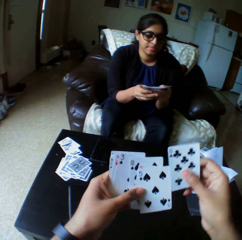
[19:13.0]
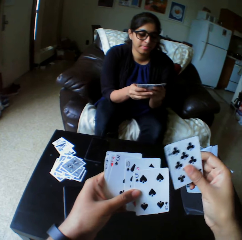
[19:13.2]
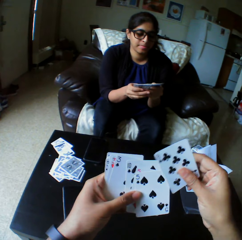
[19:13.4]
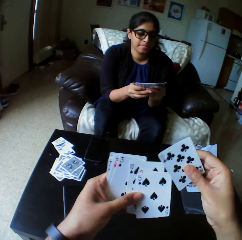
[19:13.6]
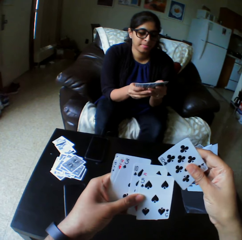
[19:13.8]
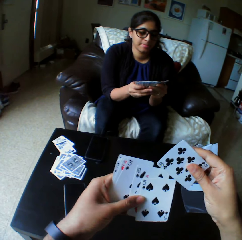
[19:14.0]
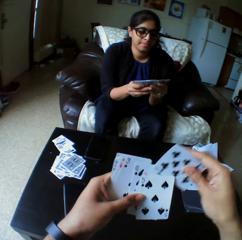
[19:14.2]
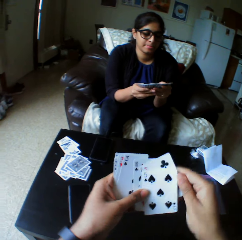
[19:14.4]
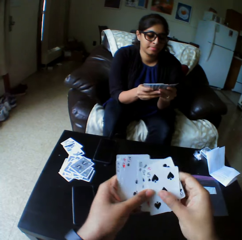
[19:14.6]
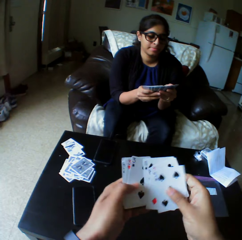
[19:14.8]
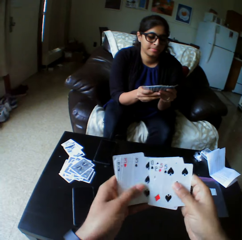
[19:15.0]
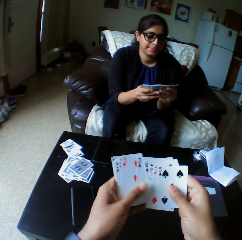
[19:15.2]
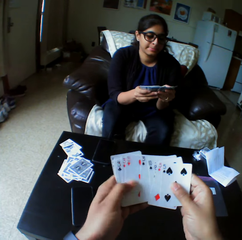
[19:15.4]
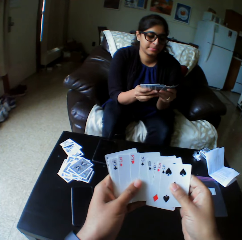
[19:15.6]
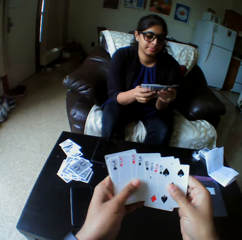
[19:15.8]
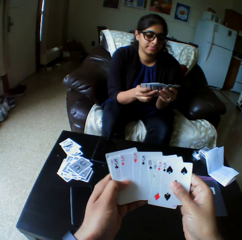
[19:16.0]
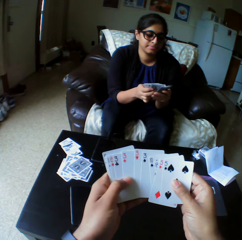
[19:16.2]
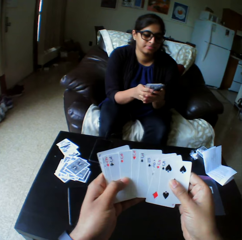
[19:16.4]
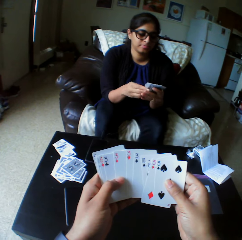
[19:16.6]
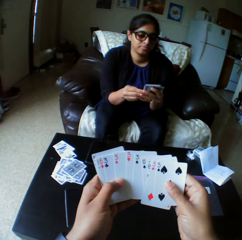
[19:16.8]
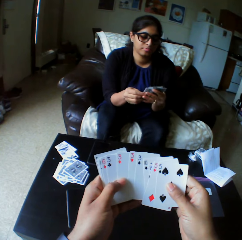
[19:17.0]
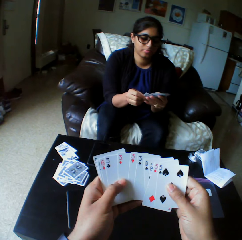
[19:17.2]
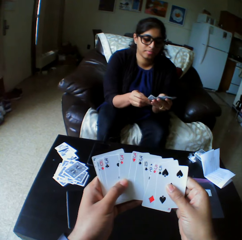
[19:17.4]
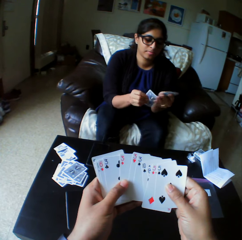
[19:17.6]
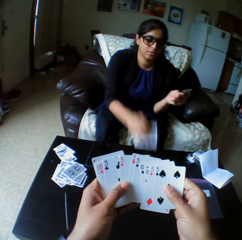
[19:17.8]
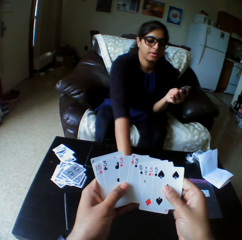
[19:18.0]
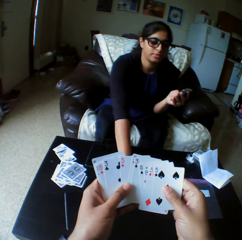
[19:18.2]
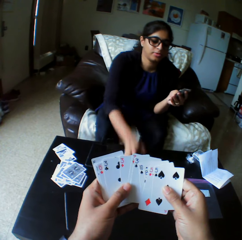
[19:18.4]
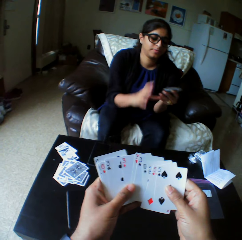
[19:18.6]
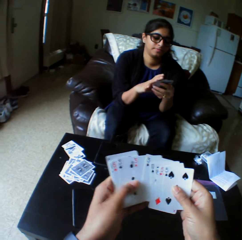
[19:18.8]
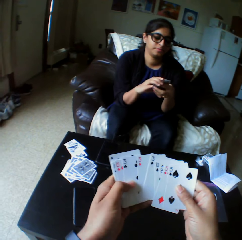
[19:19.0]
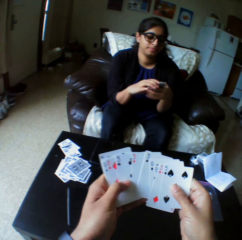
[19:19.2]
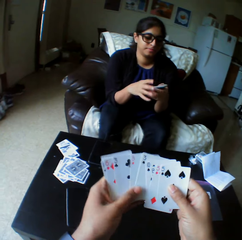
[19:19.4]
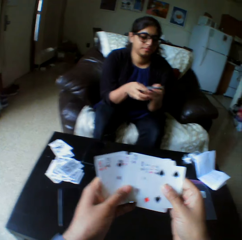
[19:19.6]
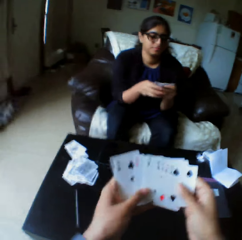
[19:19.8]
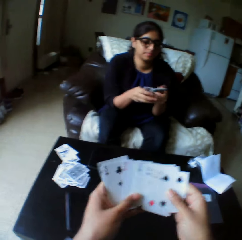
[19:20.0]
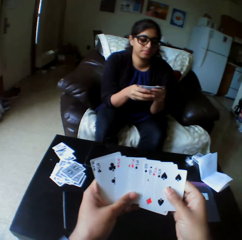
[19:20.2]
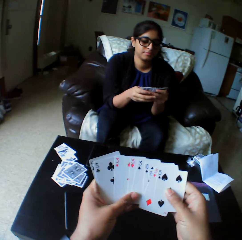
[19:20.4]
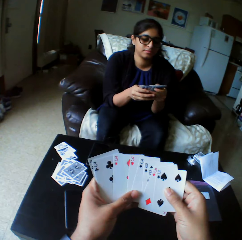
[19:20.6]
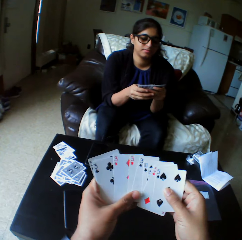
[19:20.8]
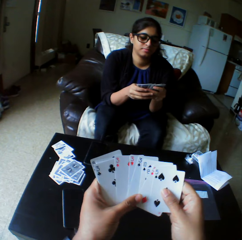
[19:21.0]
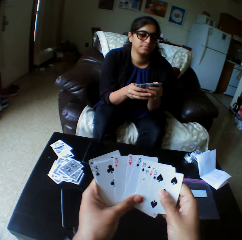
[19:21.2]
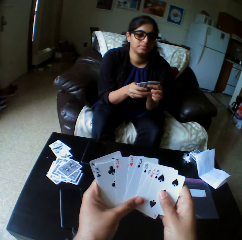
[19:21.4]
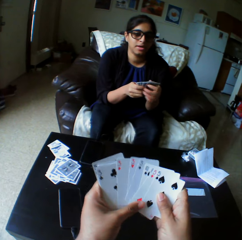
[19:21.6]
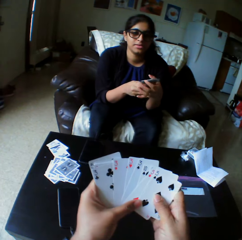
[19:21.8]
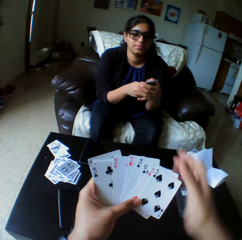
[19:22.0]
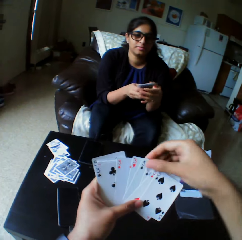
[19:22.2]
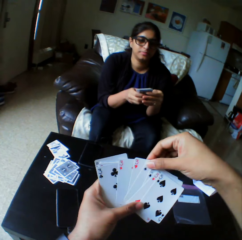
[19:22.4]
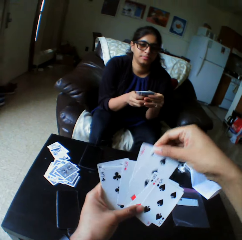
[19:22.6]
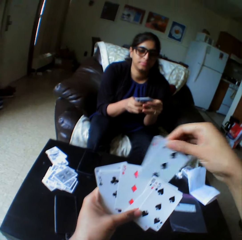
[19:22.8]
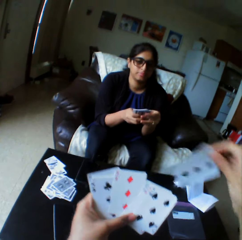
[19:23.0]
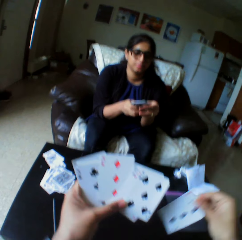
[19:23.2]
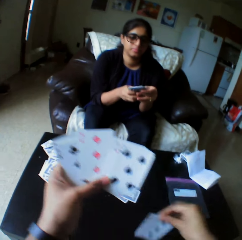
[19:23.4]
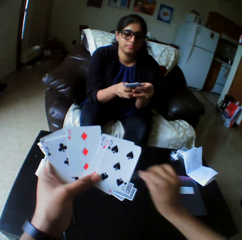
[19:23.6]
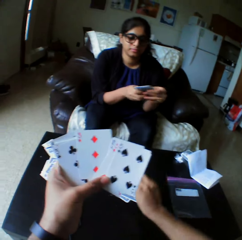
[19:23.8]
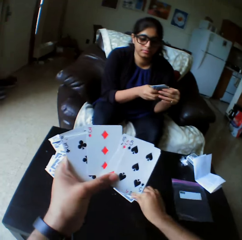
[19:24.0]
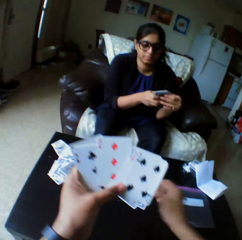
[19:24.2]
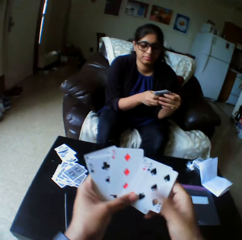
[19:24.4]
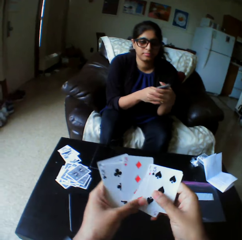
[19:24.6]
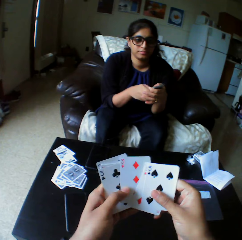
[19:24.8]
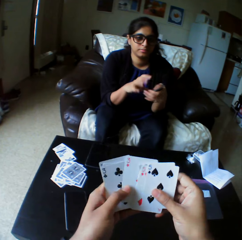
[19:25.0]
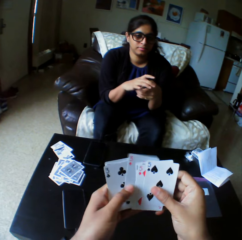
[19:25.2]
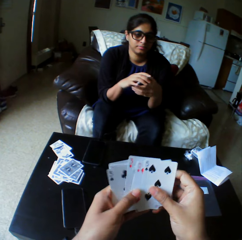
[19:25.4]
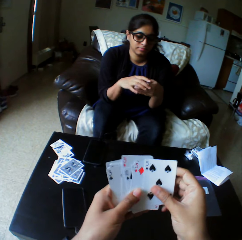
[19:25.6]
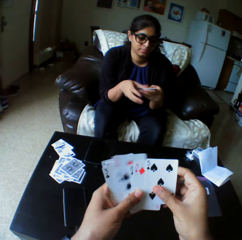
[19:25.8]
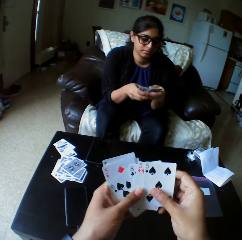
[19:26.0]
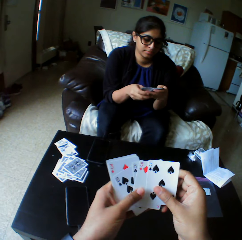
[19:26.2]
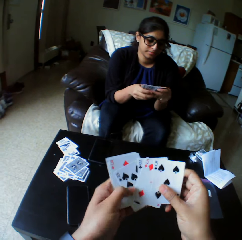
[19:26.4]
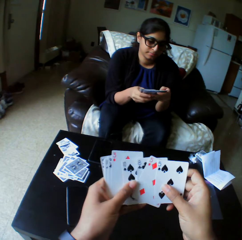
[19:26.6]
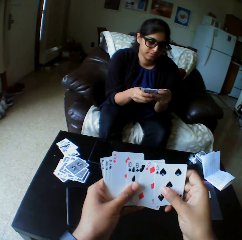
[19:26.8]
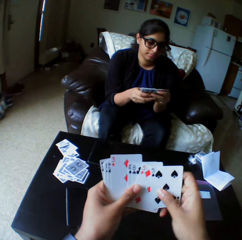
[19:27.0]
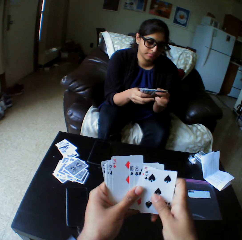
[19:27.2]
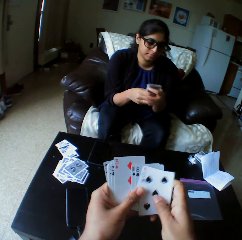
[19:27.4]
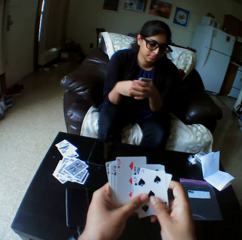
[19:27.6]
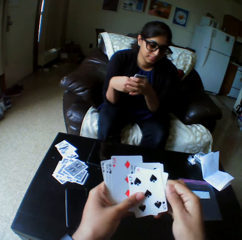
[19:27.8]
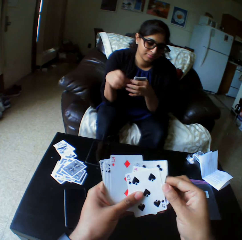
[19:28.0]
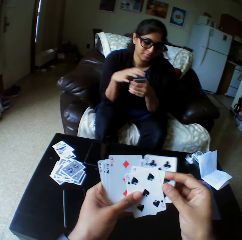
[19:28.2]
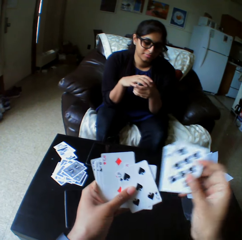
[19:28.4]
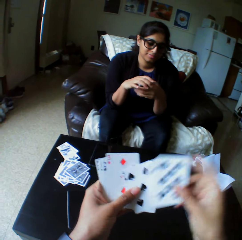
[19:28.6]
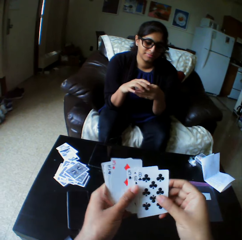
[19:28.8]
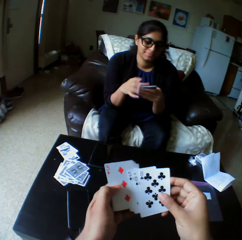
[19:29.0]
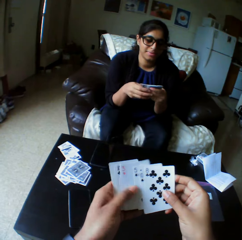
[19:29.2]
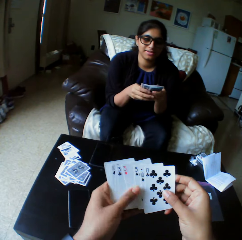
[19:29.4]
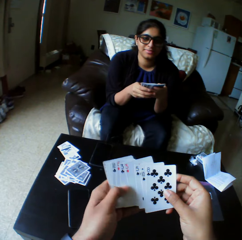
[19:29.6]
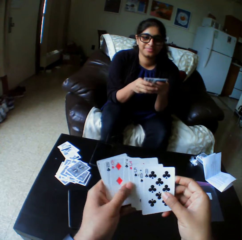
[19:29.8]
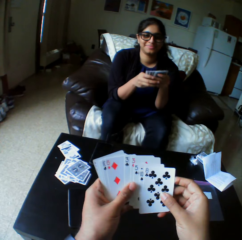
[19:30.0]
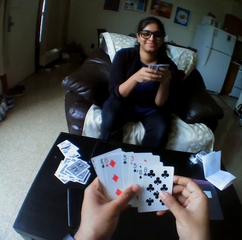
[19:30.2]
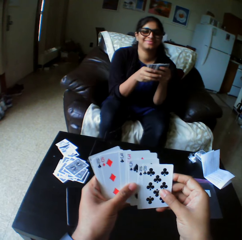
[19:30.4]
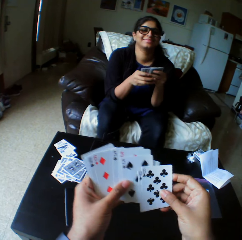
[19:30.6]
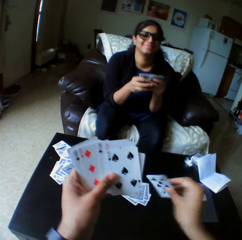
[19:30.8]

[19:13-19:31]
A lady takes the play card. The lady drops the cards with her right hand. She selects the play cards and shuffles the cards with both hands. The camera wearer converses. They take the play card, drop the cards with the right hand, shuffle the cards with both hands, and select the play cards. The lady looks at the play cards.

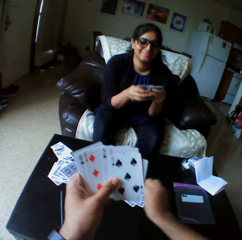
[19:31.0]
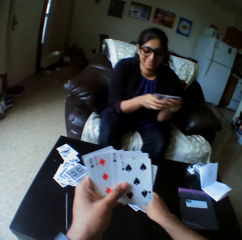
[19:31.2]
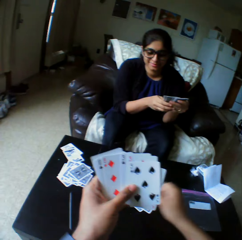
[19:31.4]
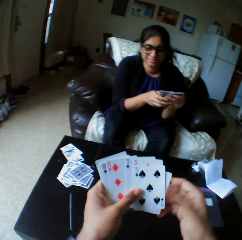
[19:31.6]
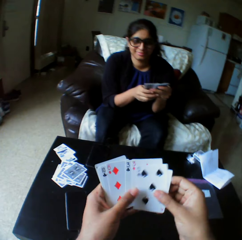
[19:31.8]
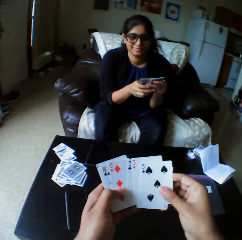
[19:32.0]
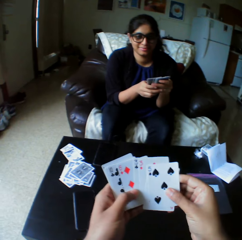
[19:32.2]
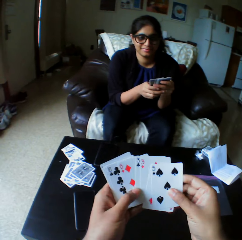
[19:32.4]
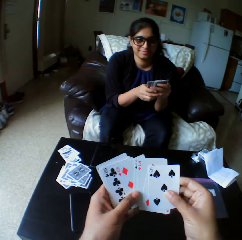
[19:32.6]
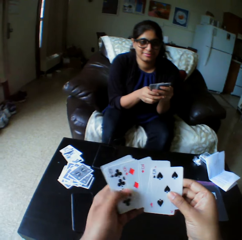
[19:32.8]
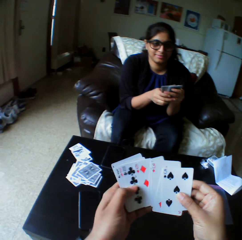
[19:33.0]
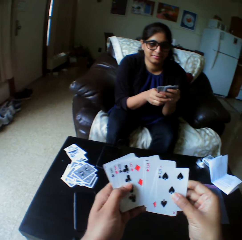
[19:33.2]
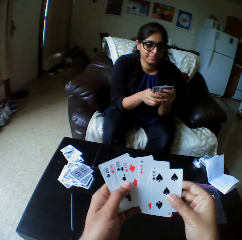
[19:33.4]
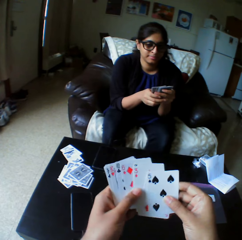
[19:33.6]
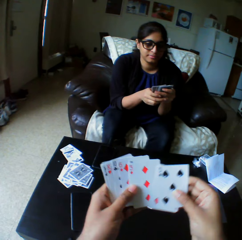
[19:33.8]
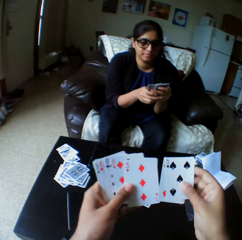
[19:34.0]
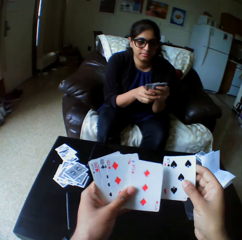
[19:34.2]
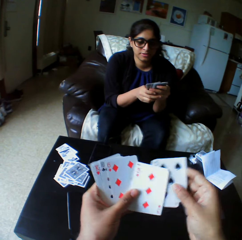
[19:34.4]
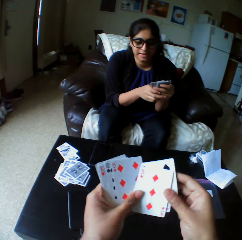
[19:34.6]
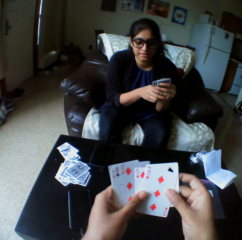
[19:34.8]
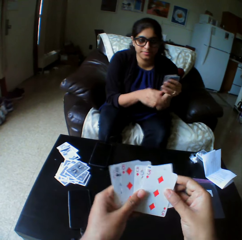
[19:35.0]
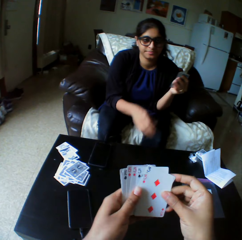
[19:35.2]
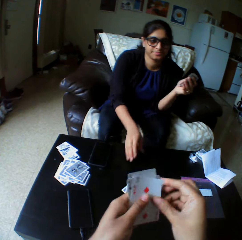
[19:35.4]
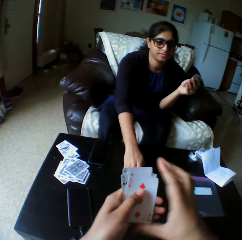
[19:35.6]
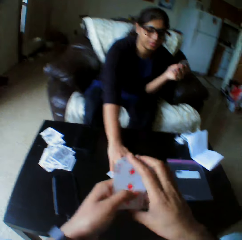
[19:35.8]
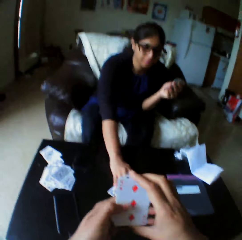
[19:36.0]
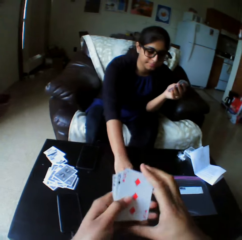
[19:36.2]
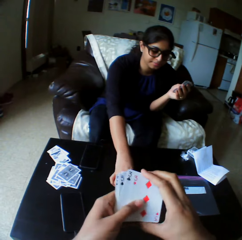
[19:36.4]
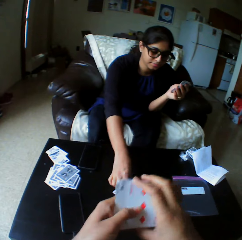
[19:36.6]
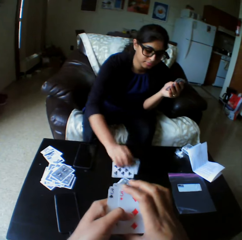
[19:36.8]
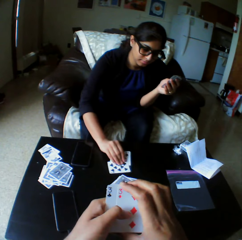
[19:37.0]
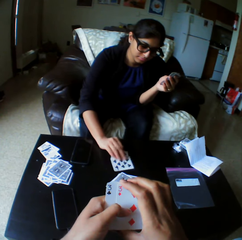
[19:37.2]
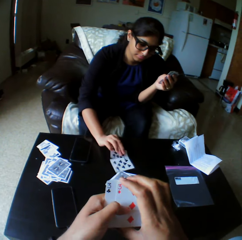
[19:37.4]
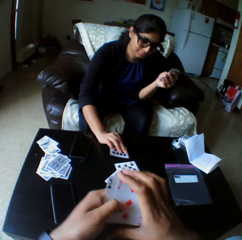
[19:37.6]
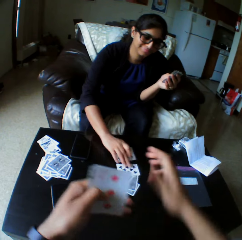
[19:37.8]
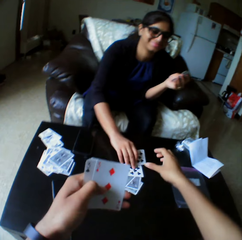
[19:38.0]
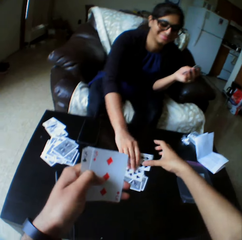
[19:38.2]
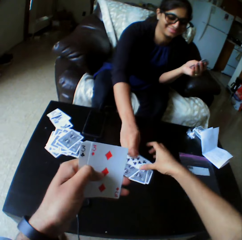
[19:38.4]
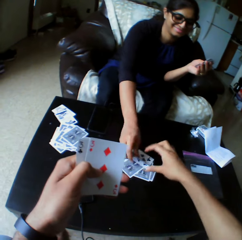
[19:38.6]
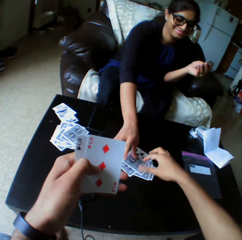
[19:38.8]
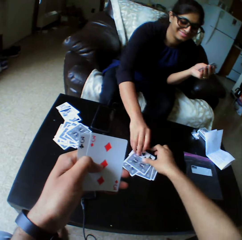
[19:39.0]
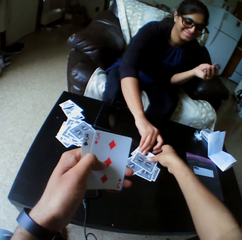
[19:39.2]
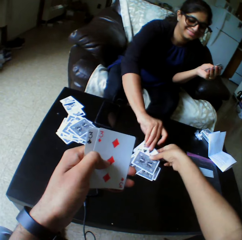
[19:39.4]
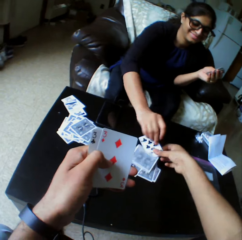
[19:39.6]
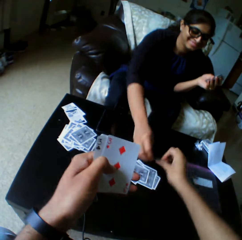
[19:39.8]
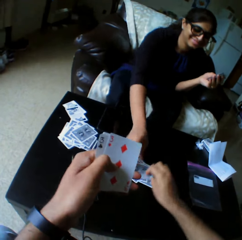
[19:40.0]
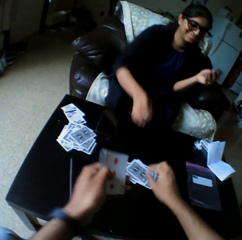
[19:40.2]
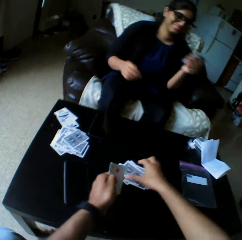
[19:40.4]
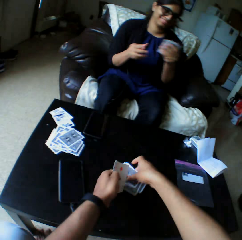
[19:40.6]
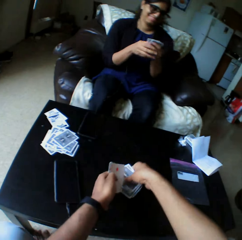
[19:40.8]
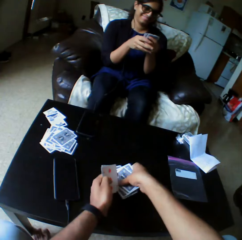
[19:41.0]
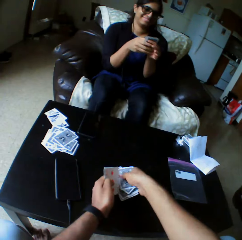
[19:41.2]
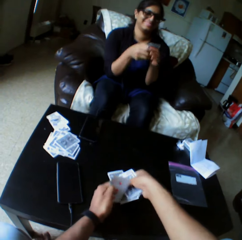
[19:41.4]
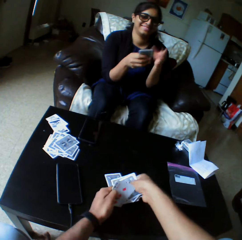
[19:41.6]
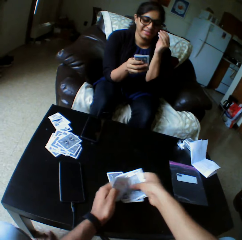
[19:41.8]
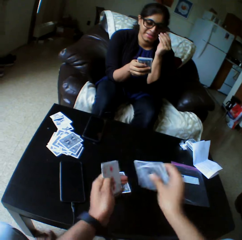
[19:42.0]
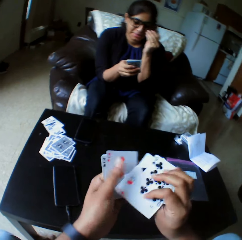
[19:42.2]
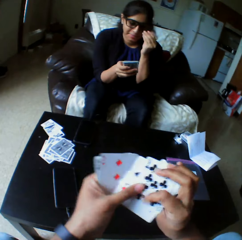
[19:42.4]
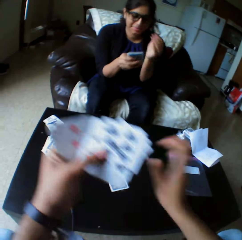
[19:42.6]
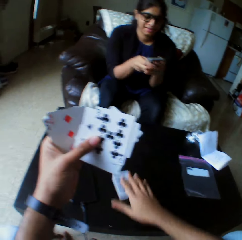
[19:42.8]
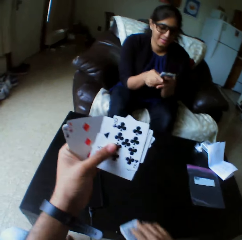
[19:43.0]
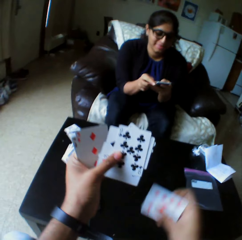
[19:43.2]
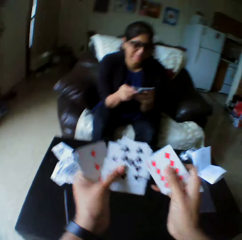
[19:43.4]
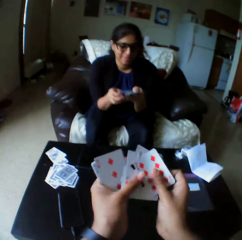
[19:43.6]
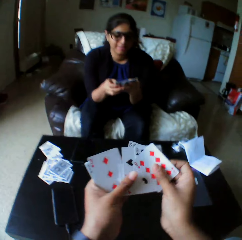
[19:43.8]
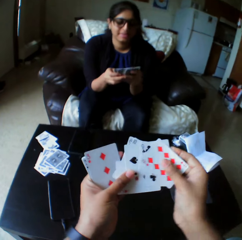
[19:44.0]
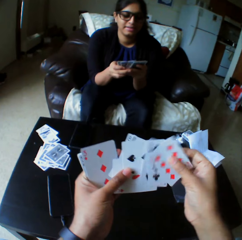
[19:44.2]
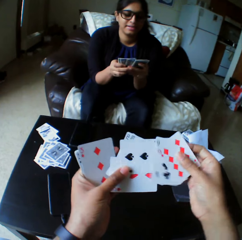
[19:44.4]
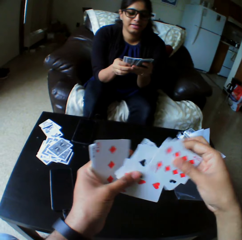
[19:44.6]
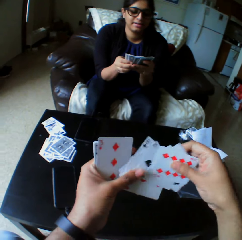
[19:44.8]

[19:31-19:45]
The camera wearer drops the cards with the right hand. They shuffle the cards with both hands and select the play cards. A lady looks at the play cards. The lady takes the play cards and turns the card with her right hand. The camera wearer turns the card with the right hand. The lady turns the card with her right hand. The camera wearer picks up the card with the right hand. They pick up the card again. The lady shuffles the cards with both hands. The camera wearer shuffles the cards with both hands.
